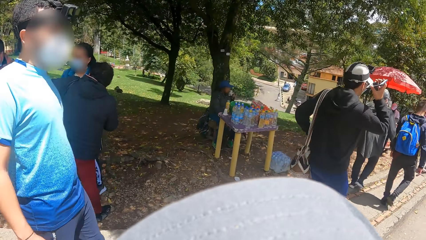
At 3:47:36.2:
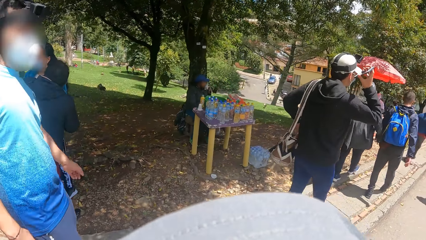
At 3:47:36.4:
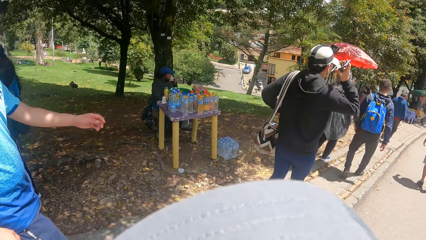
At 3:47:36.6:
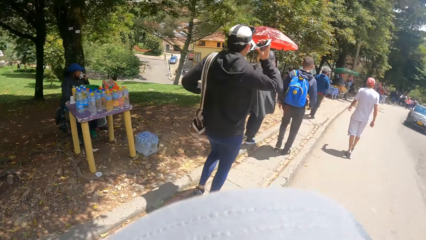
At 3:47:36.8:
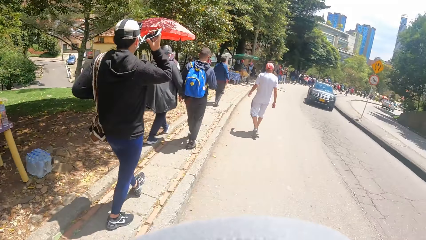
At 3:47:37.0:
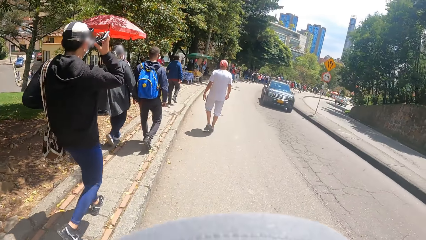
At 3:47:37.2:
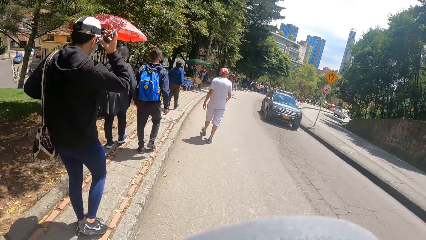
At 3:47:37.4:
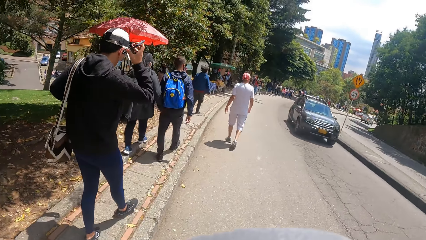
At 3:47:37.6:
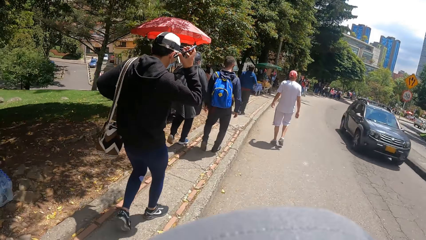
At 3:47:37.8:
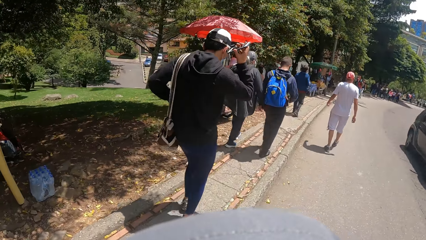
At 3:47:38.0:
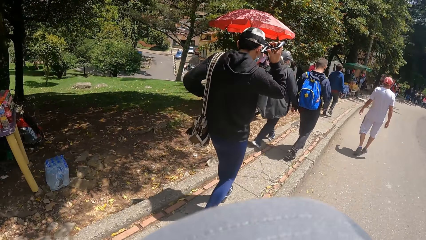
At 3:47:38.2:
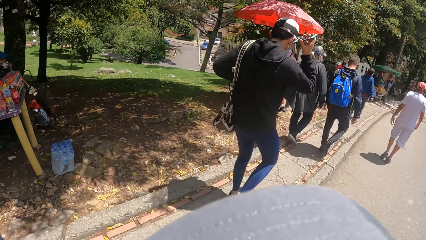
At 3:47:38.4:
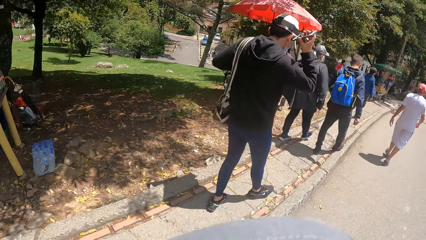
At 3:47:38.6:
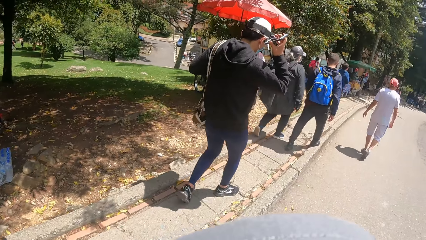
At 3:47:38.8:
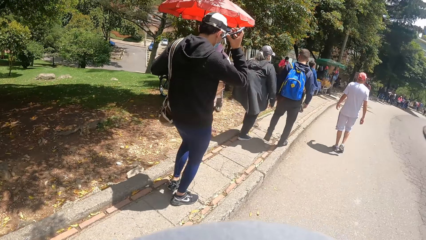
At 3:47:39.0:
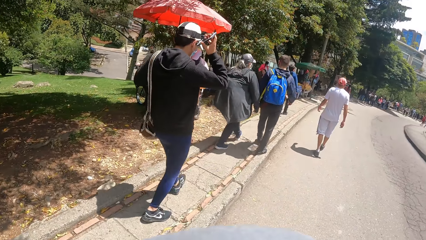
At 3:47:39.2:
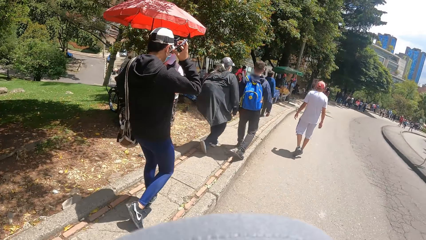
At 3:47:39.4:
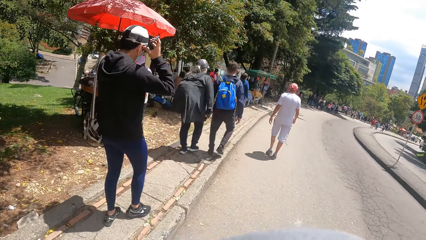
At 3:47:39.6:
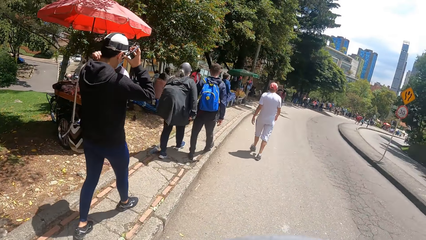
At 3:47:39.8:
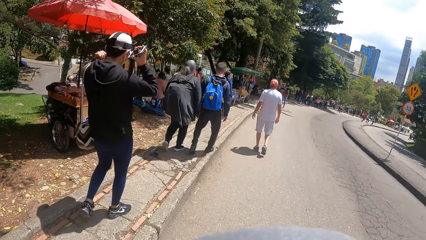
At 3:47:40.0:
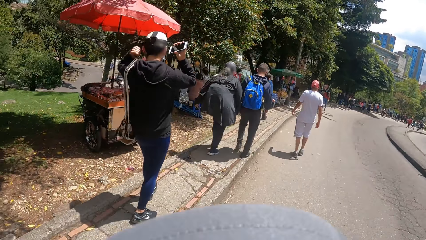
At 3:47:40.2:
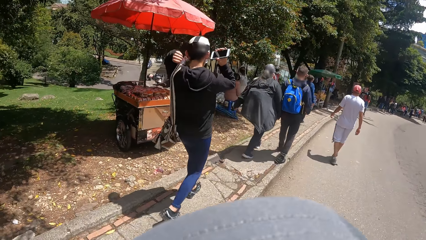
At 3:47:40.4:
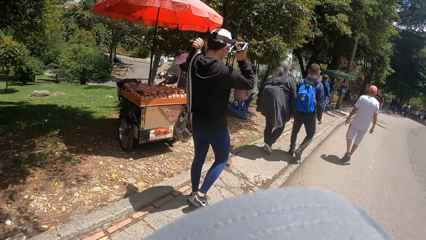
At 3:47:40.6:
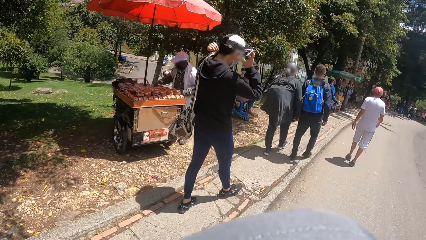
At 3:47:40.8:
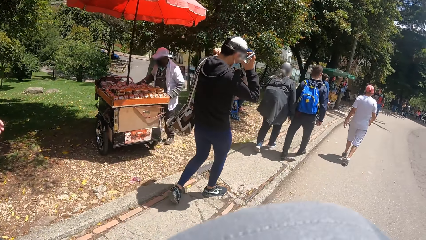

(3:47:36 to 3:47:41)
The camera wearer interacts with the guy.

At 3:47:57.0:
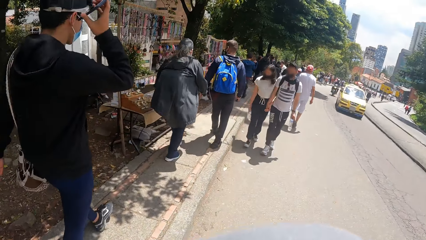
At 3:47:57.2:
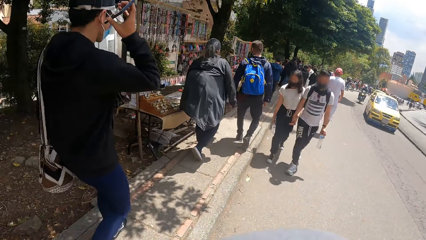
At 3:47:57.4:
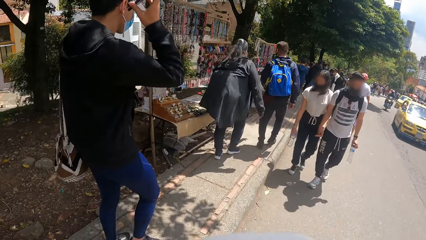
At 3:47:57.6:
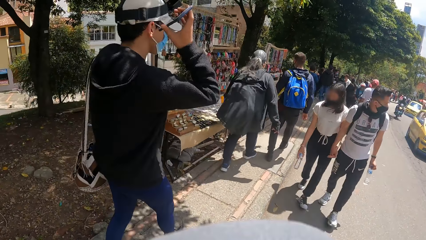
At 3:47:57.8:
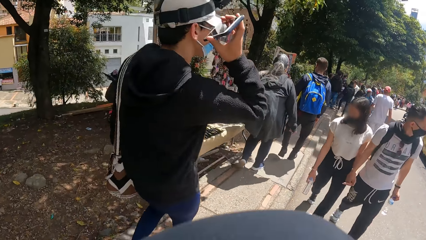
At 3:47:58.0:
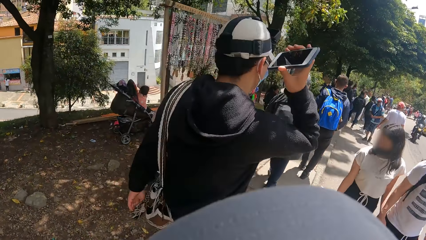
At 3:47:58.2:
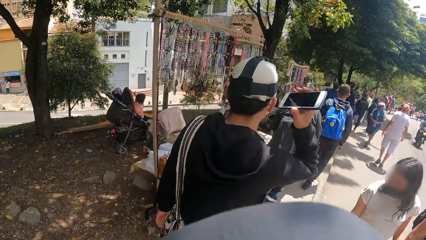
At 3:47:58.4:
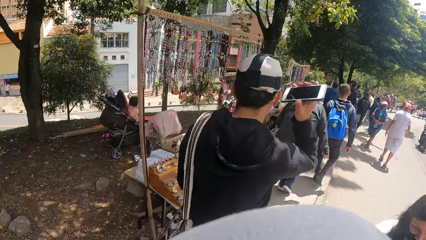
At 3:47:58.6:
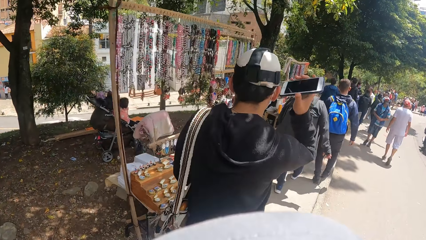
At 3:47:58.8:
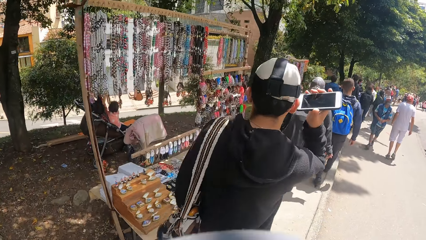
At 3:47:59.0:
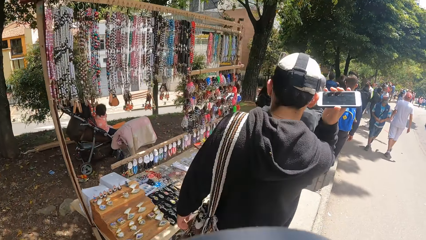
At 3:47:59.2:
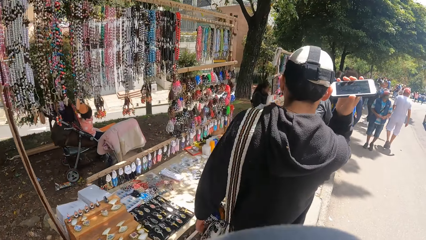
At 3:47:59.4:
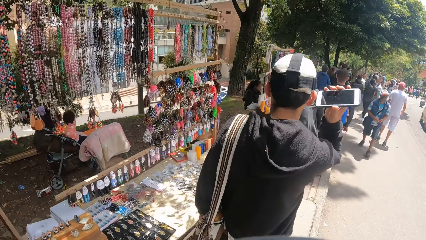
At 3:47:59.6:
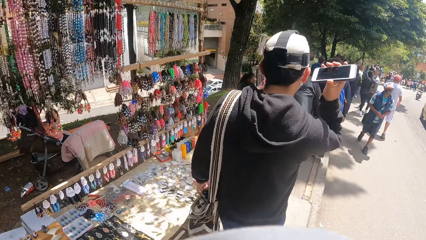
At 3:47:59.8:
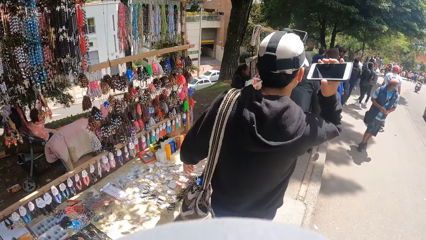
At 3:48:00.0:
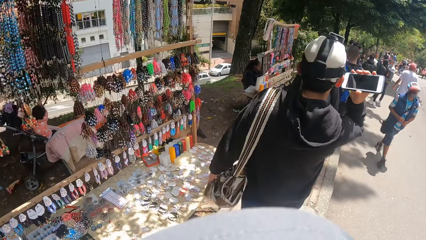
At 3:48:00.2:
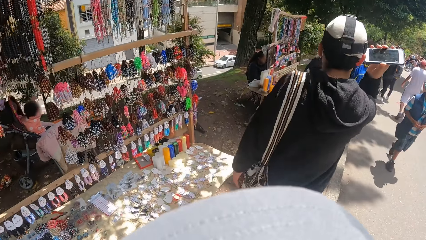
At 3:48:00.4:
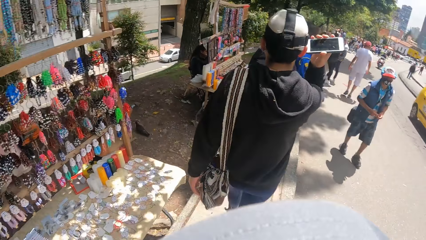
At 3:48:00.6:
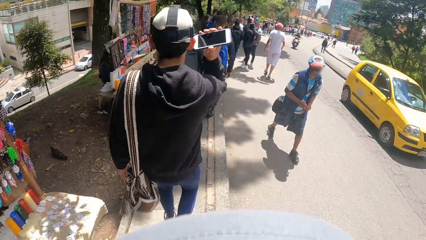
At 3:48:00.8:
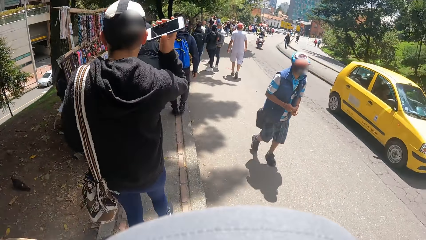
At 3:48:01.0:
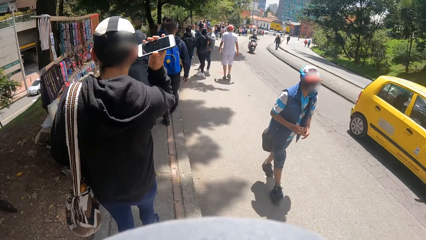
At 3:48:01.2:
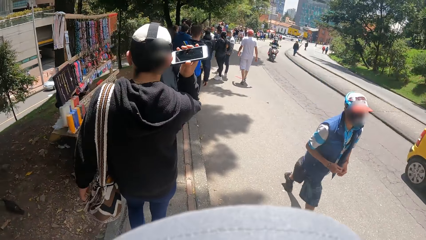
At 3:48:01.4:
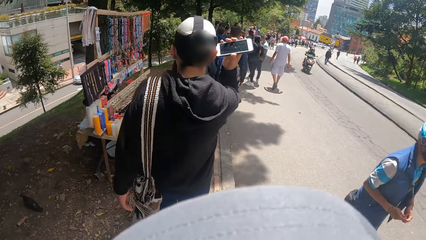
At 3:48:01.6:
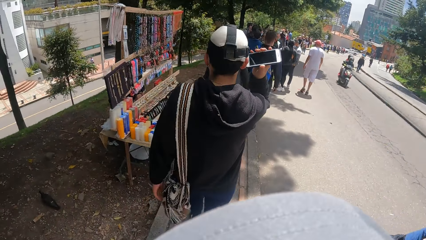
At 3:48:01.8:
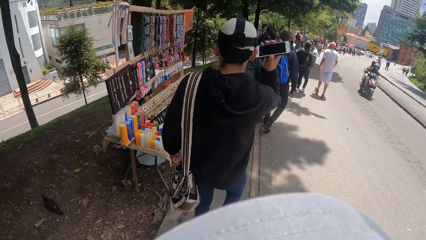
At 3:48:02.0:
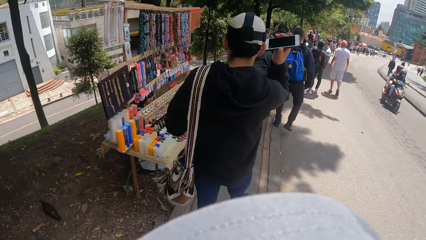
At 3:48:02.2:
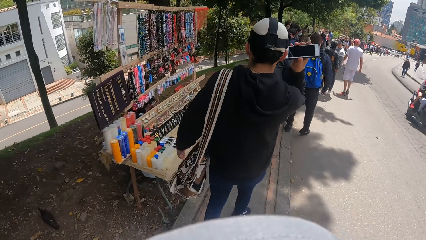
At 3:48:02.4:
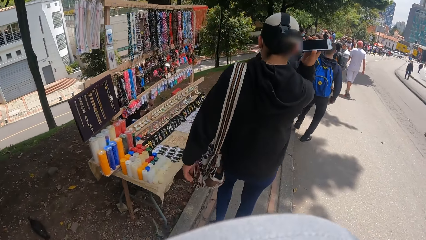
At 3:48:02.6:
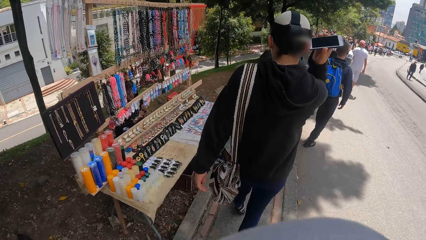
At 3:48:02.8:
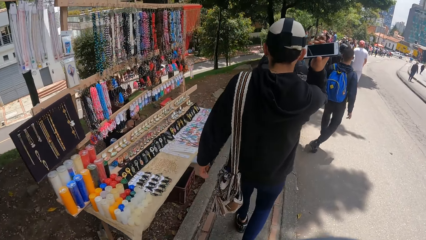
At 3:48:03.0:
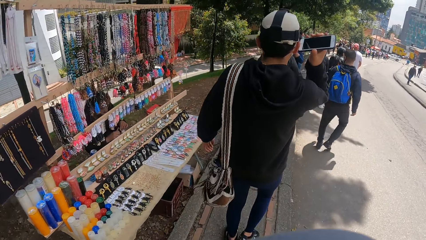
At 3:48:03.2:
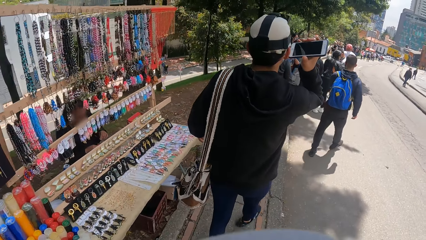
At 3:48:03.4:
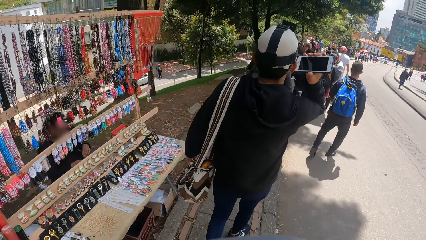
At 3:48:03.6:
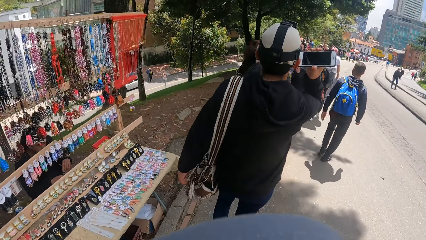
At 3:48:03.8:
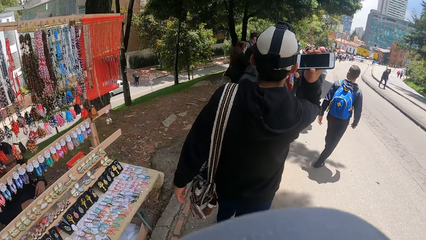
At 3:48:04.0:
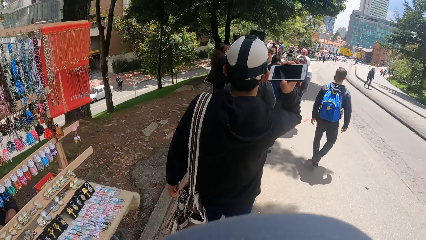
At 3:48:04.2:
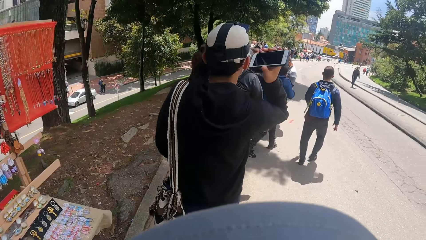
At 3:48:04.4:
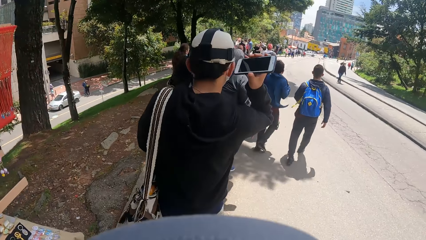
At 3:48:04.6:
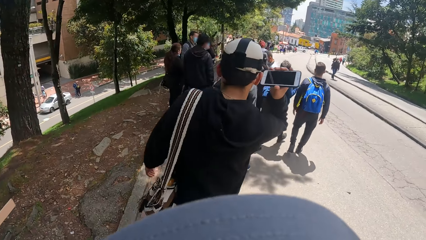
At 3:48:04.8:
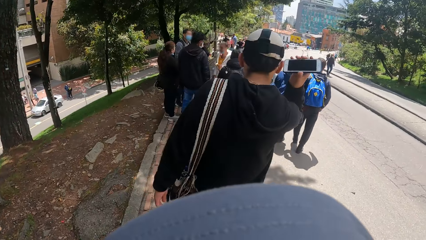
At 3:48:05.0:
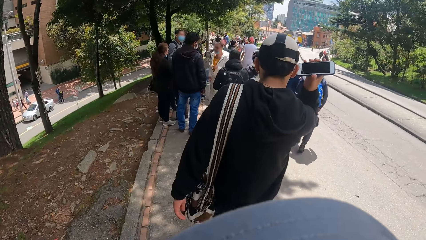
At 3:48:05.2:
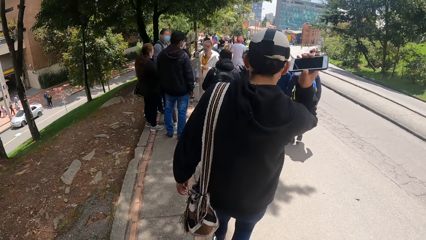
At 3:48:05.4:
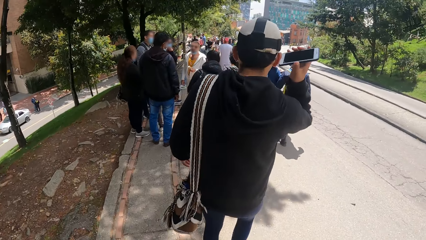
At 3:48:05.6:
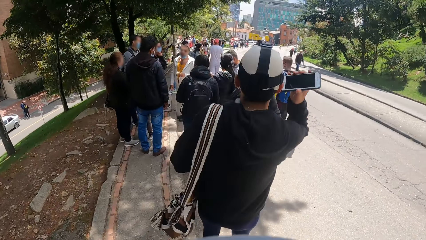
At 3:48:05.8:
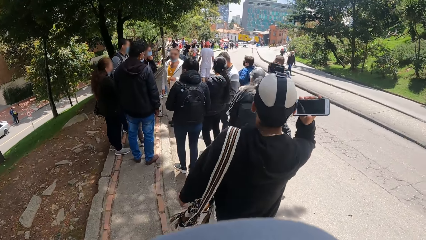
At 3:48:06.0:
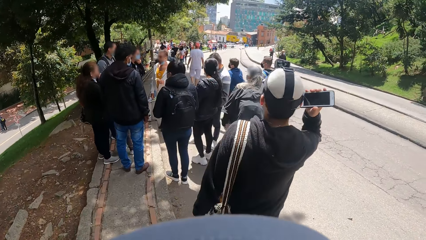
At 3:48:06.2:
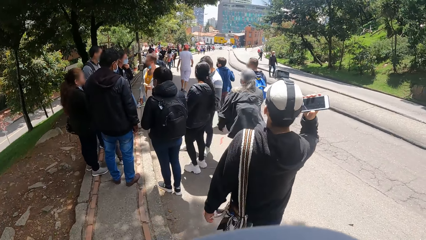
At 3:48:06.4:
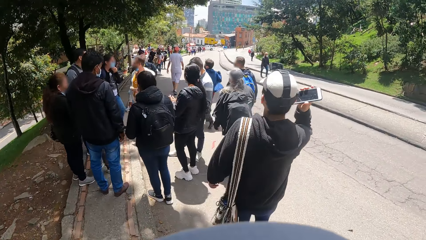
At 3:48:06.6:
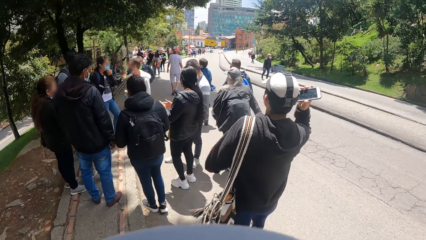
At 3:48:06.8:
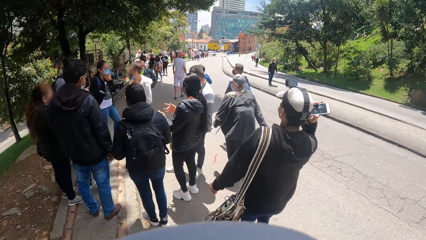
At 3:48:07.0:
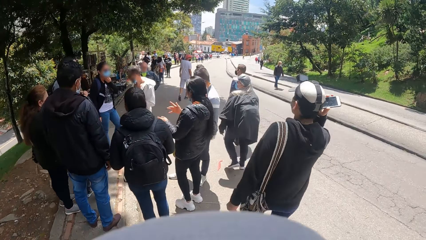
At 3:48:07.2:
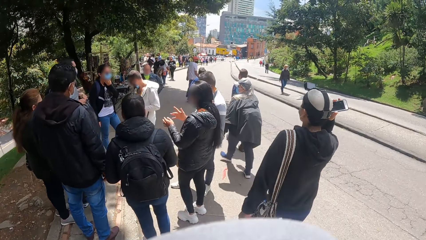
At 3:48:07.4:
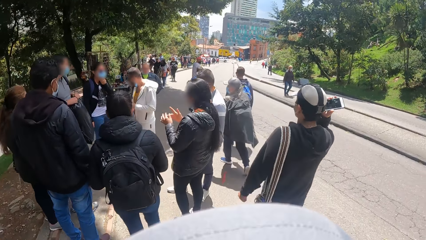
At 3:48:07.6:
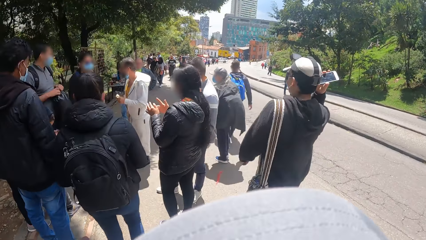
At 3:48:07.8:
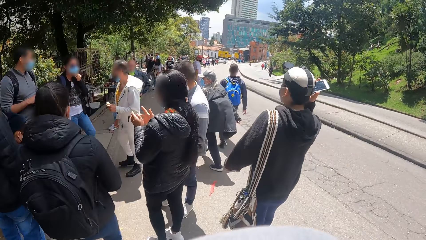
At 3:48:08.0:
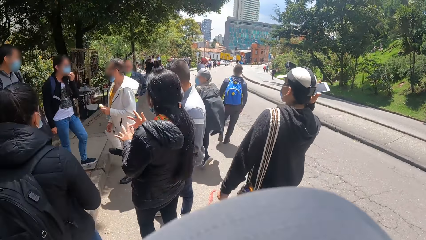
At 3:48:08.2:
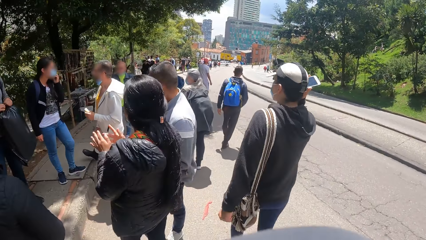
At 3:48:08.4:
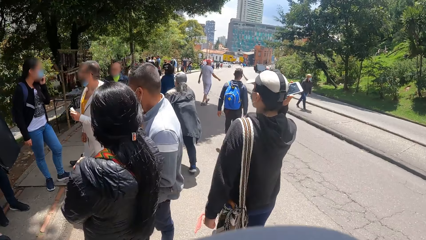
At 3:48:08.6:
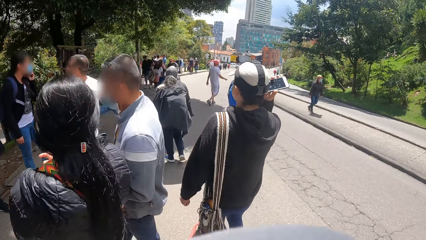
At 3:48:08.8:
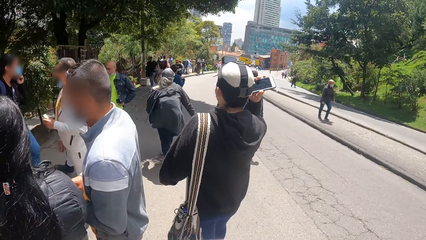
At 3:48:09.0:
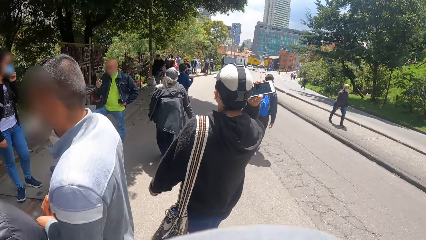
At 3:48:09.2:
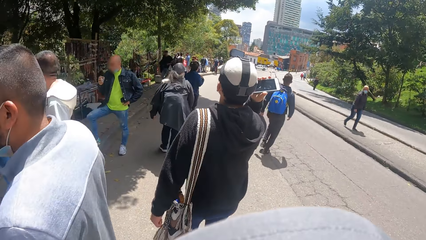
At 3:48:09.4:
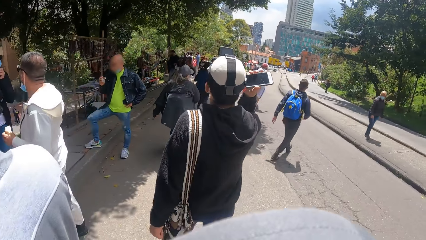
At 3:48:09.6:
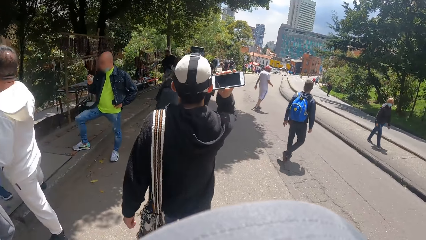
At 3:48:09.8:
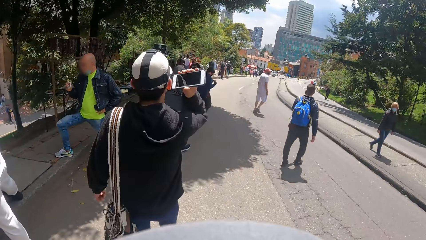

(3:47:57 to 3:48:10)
The camera wearer walks on the sidewalk. They walk on the road.
